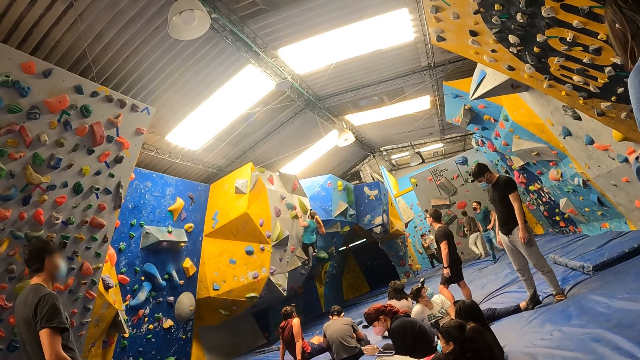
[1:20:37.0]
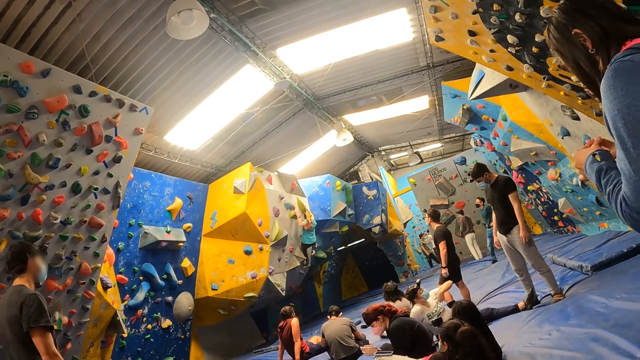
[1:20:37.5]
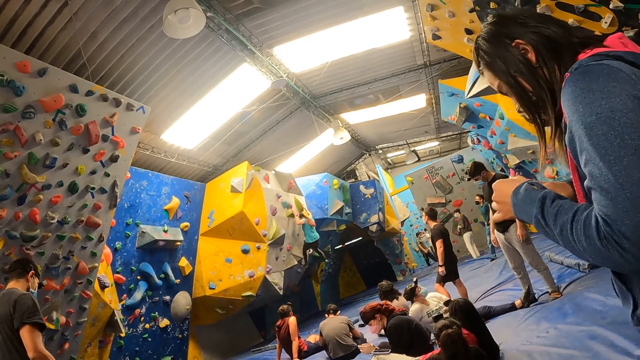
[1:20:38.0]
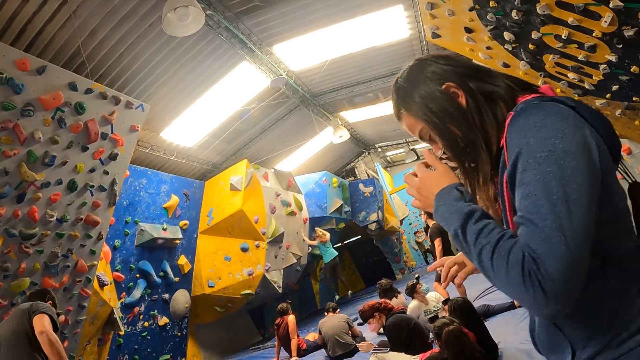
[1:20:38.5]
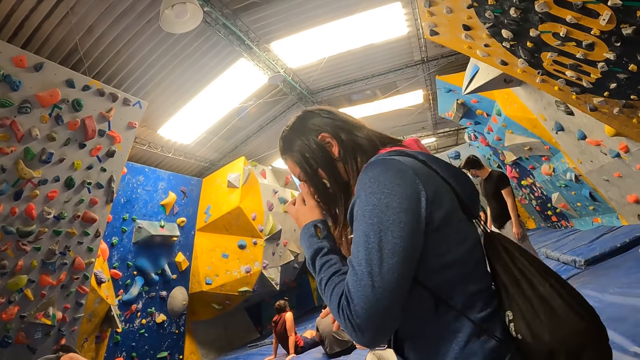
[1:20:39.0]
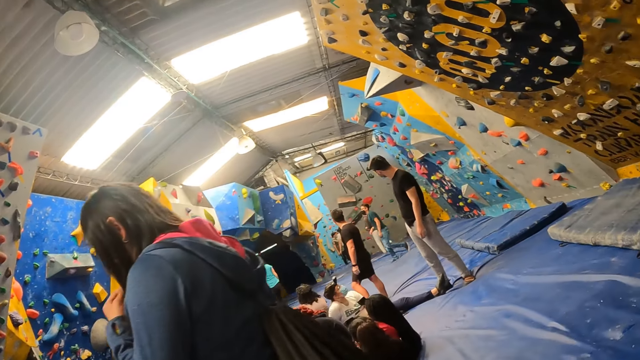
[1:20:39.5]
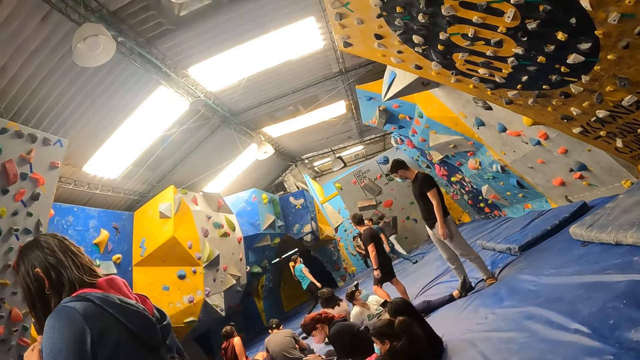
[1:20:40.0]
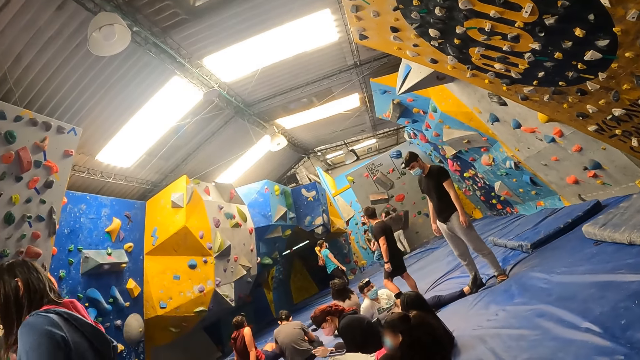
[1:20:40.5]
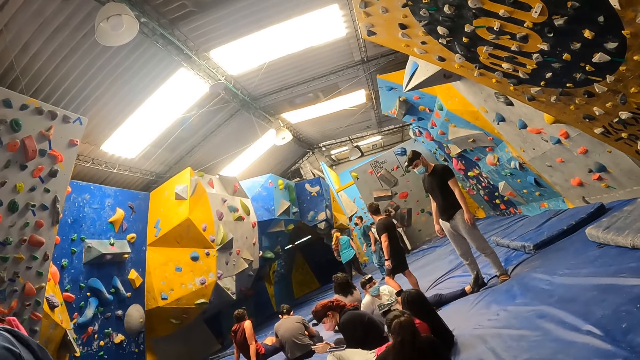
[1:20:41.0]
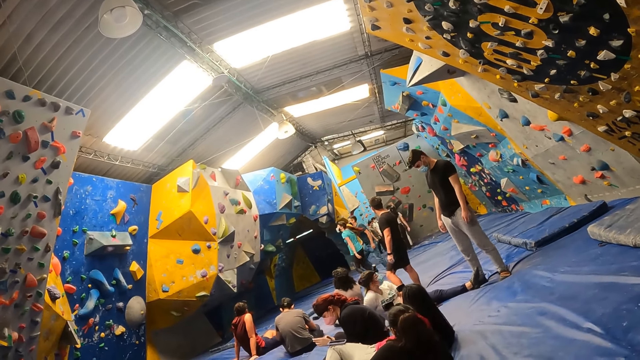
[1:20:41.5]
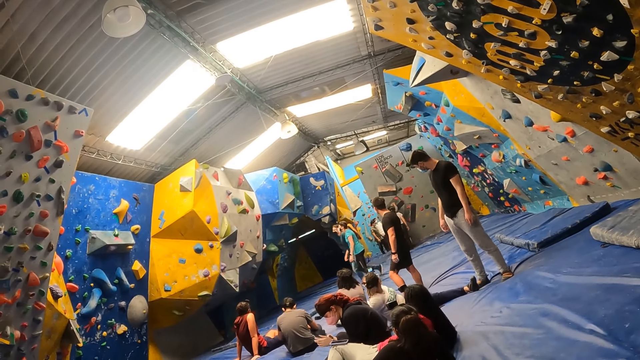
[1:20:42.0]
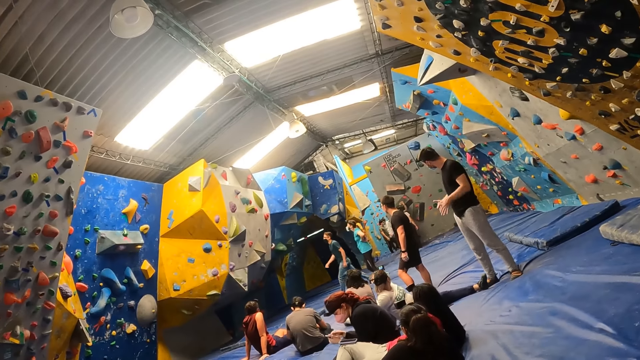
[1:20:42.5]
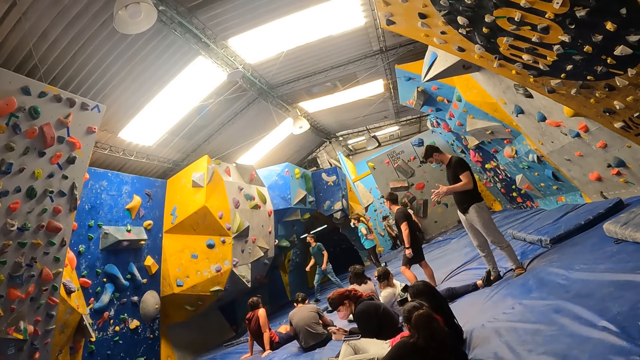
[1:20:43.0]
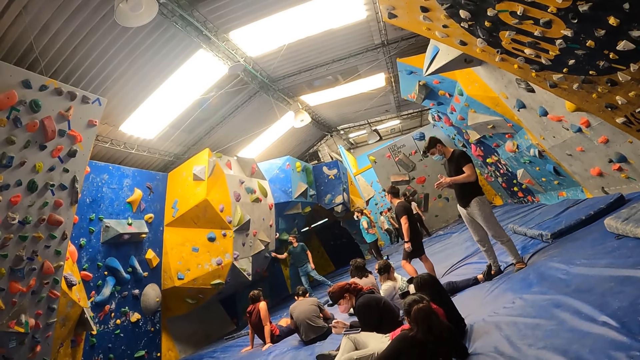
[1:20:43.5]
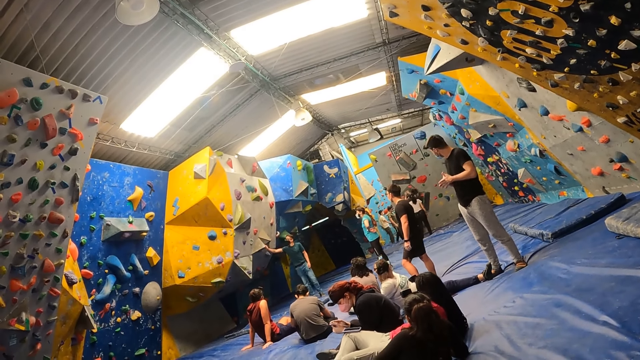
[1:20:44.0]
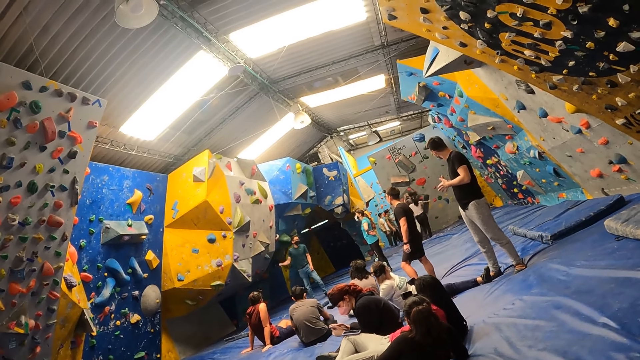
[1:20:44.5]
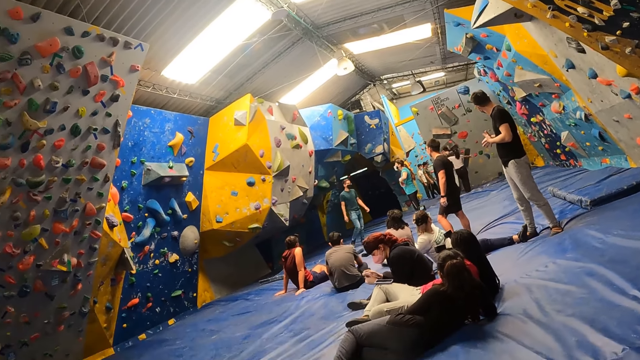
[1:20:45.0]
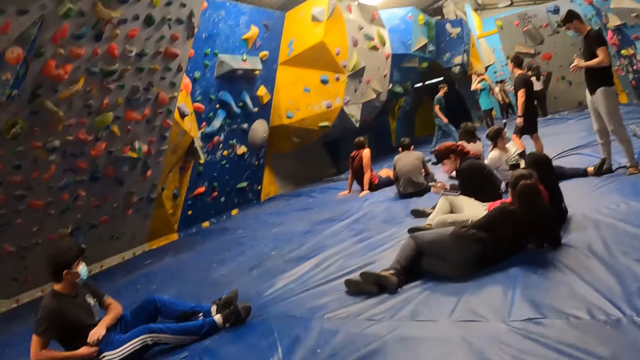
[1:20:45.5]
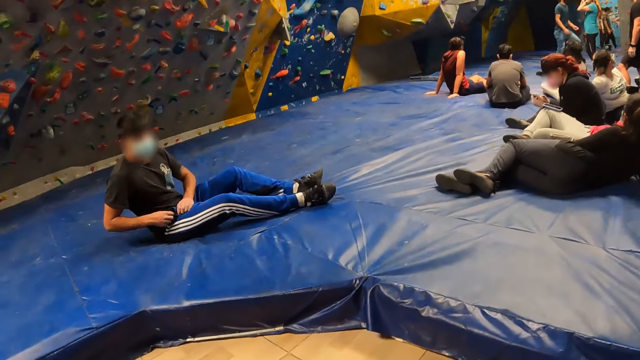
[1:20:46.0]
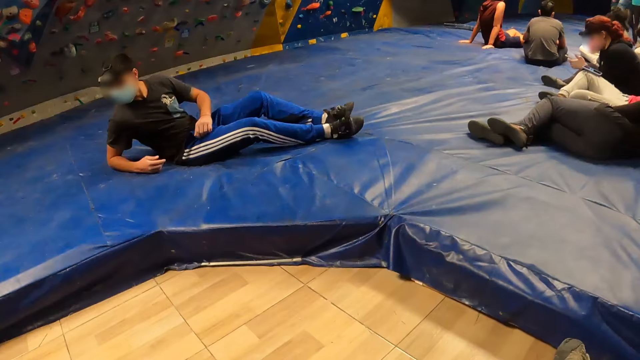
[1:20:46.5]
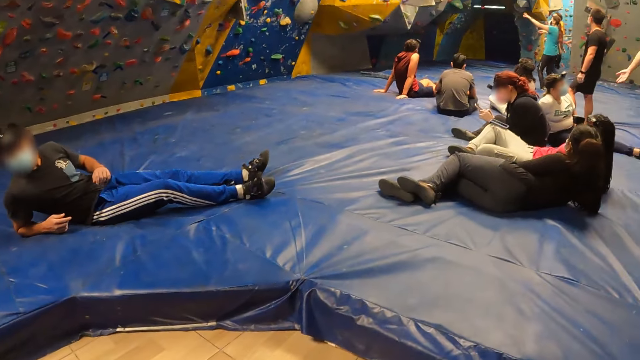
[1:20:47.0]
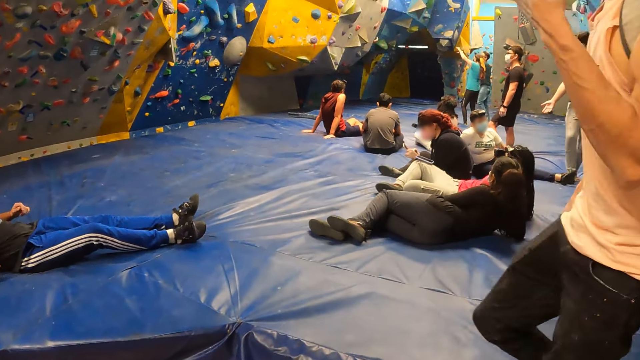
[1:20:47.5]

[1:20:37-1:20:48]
The camera wearer looks around. They look around the room.

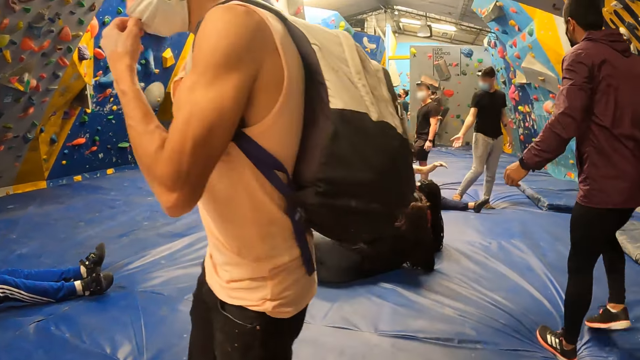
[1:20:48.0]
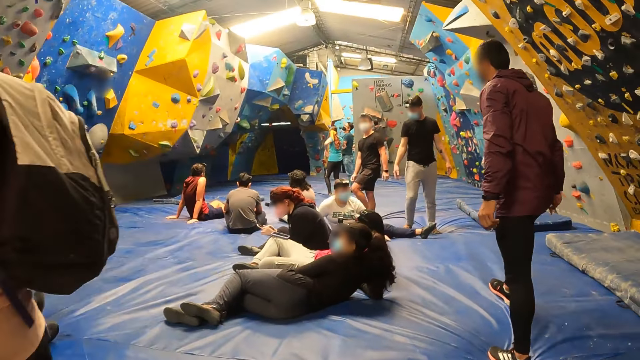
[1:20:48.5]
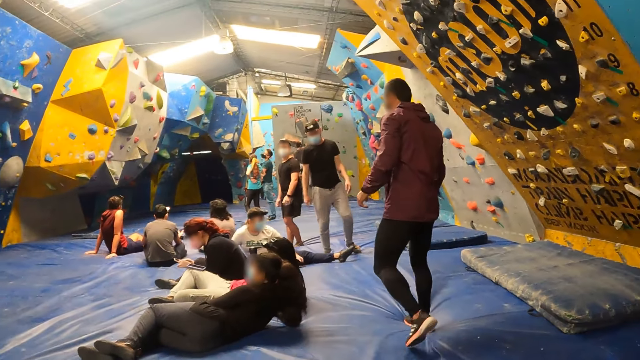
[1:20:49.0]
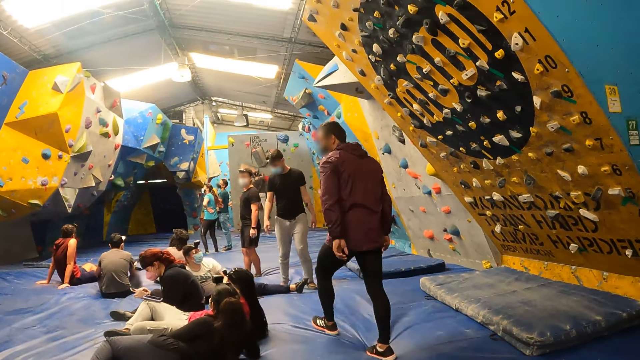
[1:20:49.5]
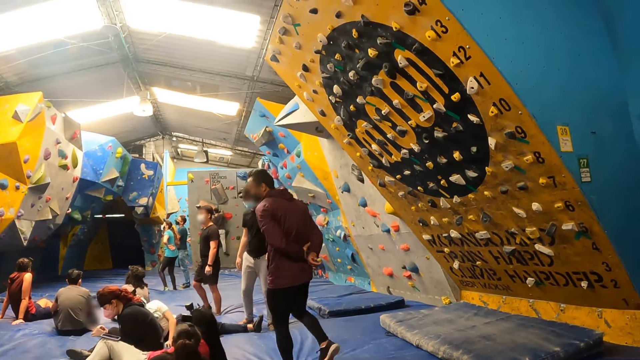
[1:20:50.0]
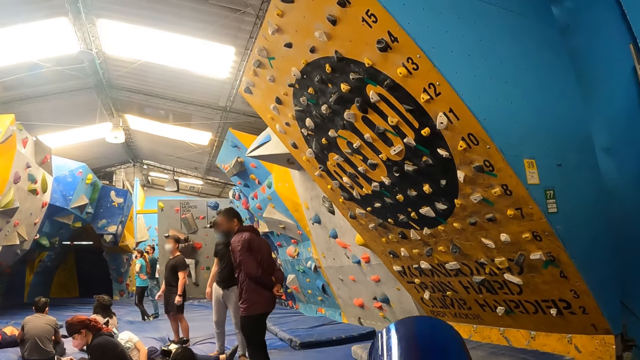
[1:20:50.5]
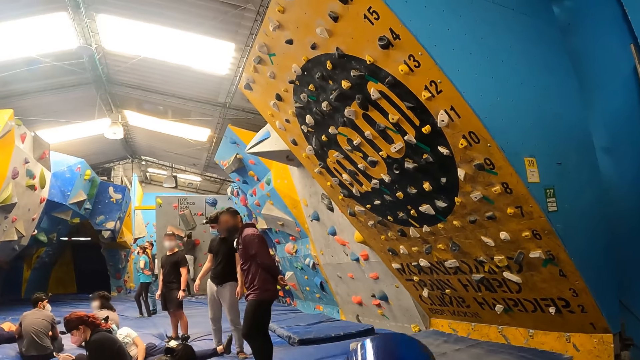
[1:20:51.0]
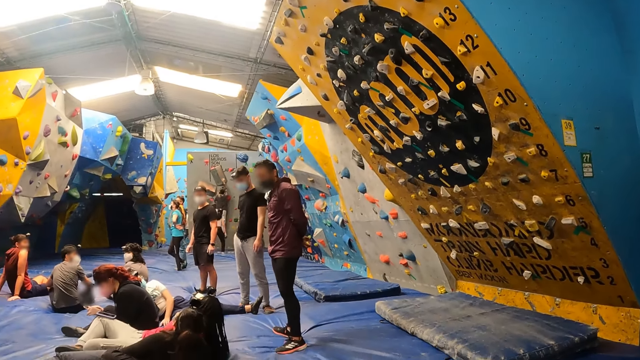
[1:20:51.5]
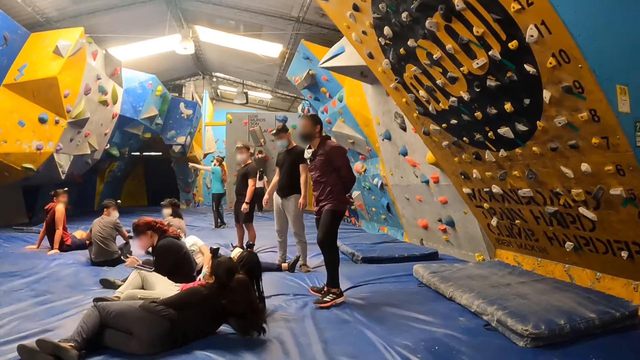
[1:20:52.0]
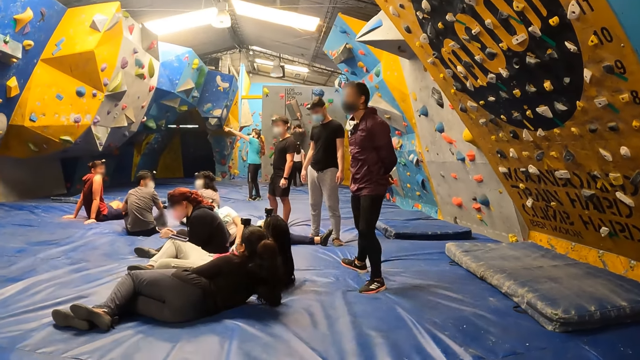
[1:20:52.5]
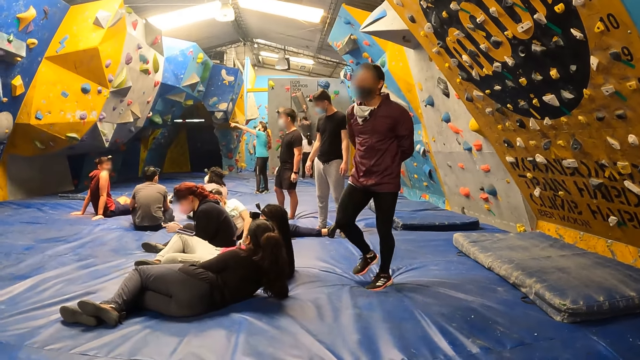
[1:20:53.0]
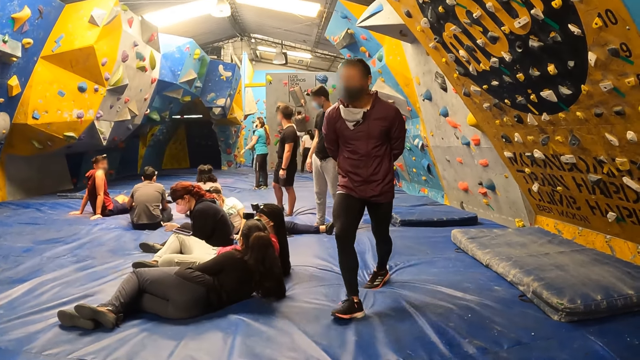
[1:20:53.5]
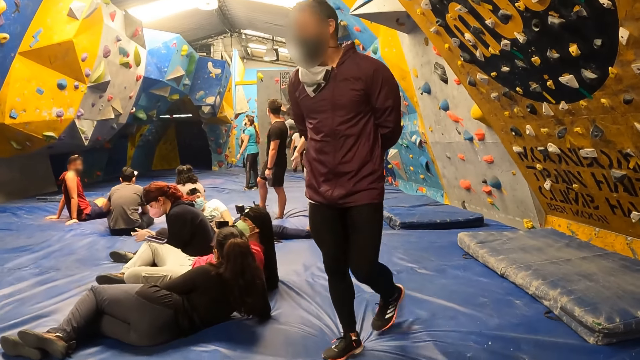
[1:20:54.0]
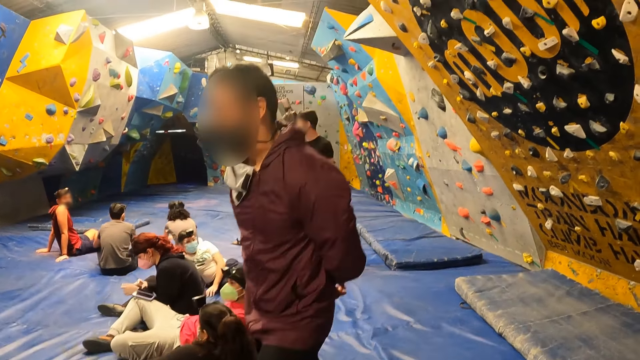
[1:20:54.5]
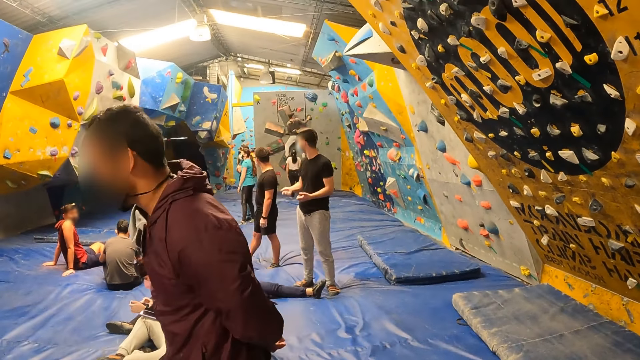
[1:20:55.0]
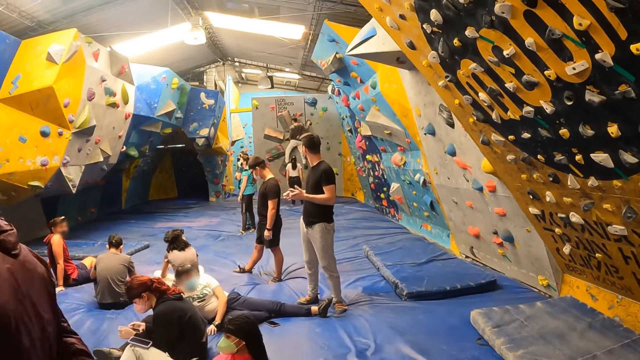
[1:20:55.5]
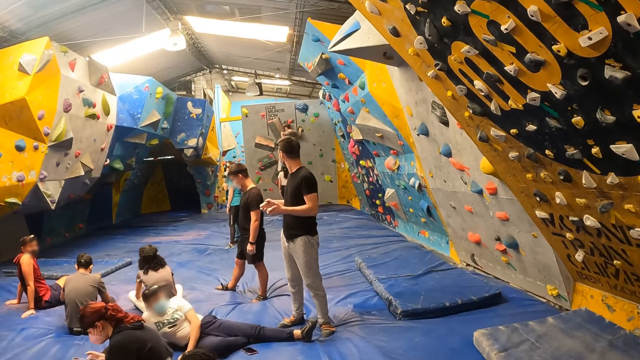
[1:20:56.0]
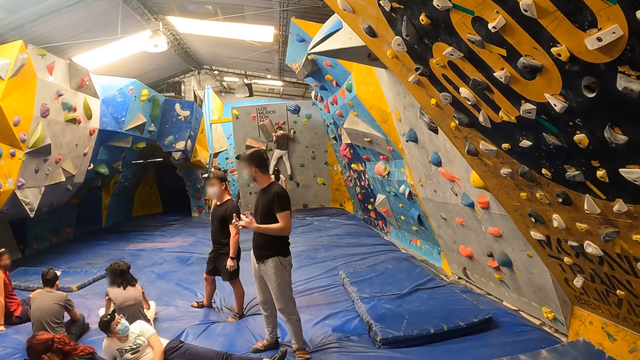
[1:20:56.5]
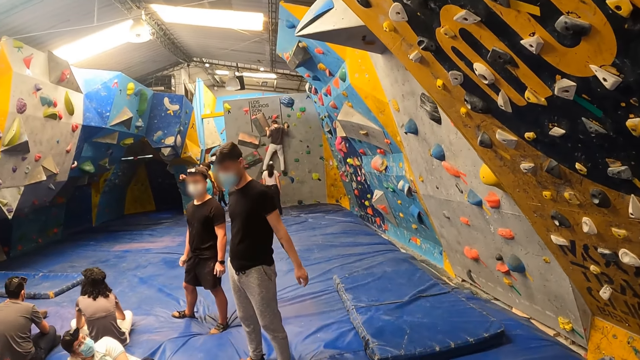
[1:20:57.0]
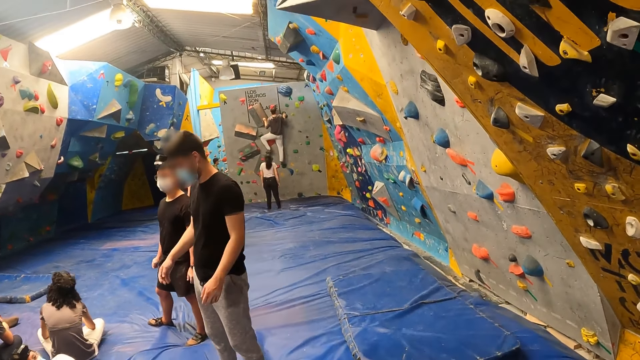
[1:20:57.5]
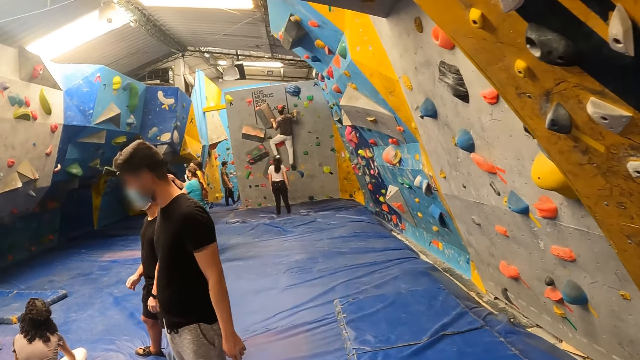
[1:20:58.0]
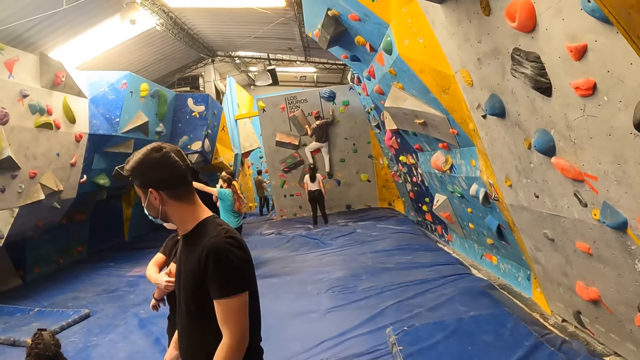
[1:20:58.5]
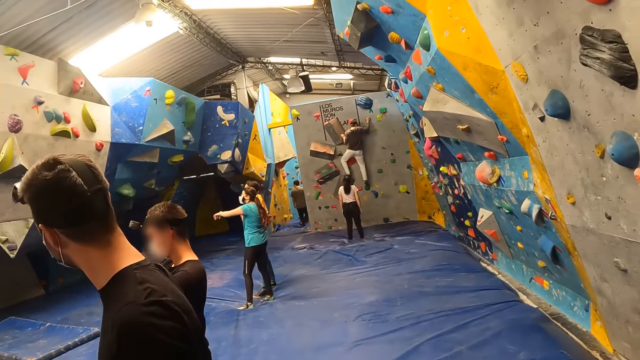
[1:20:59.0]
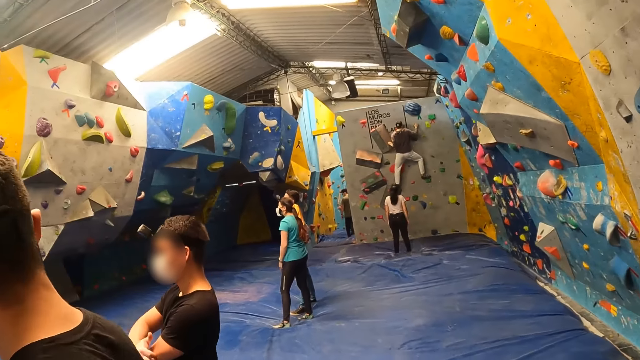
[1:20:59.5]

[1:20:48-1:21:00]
The camera wearer looks around. They take a cup of drink. A man walks past the camera wearer. The camera wearer looks around. They look at the right side.
